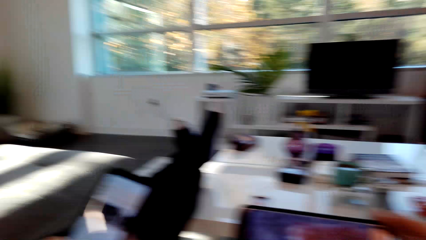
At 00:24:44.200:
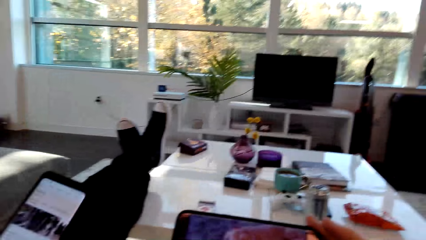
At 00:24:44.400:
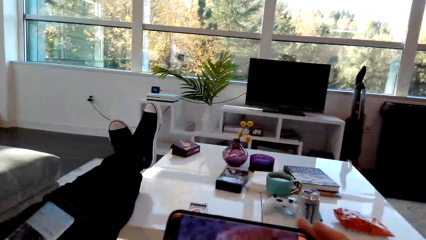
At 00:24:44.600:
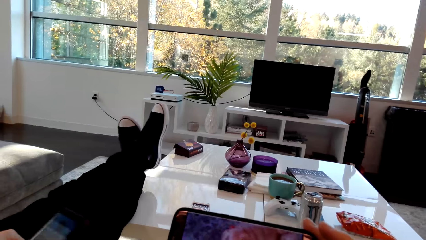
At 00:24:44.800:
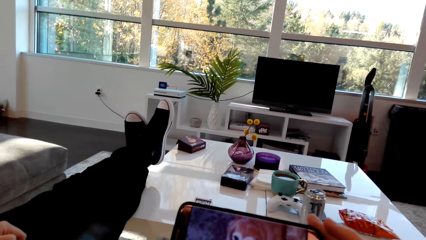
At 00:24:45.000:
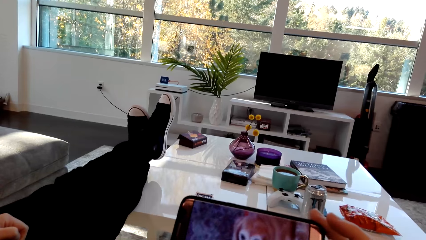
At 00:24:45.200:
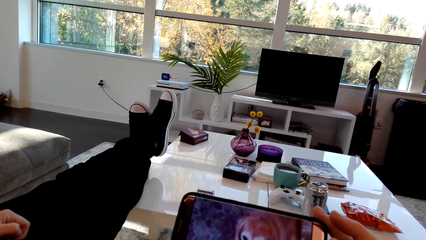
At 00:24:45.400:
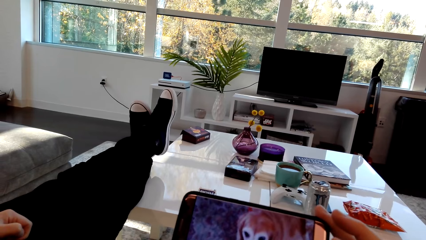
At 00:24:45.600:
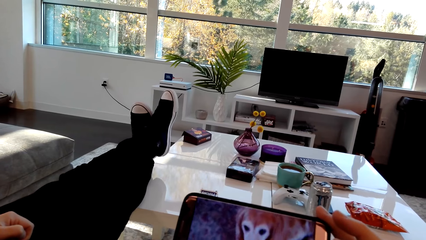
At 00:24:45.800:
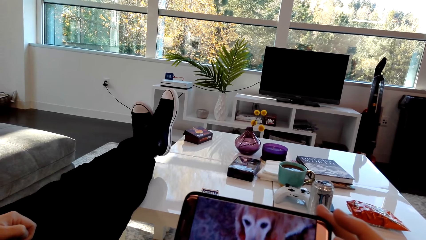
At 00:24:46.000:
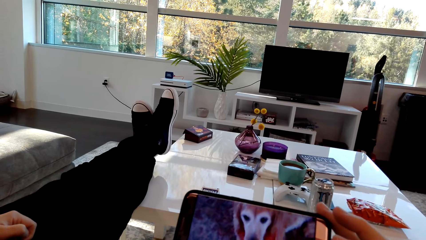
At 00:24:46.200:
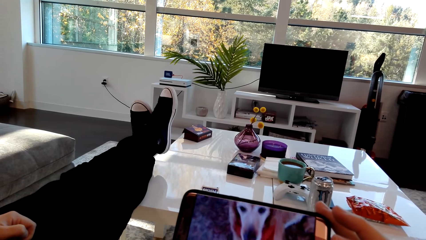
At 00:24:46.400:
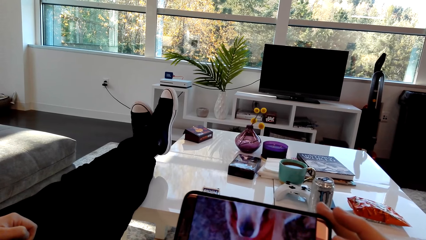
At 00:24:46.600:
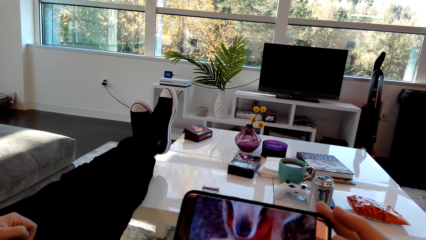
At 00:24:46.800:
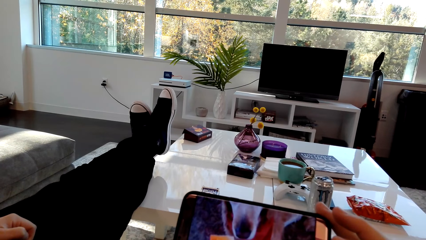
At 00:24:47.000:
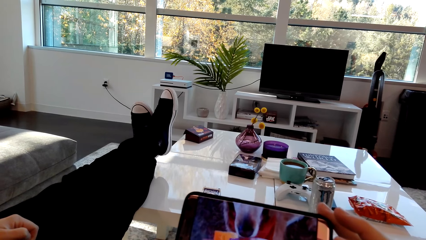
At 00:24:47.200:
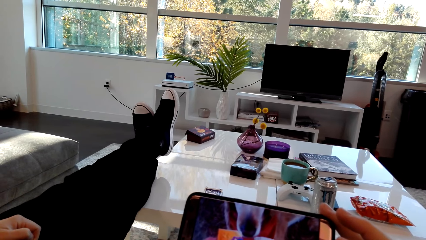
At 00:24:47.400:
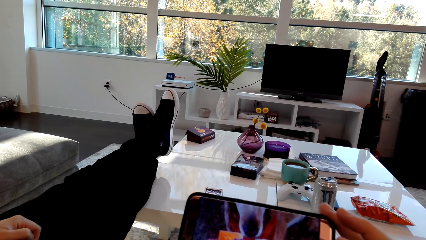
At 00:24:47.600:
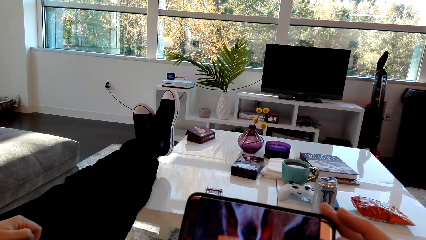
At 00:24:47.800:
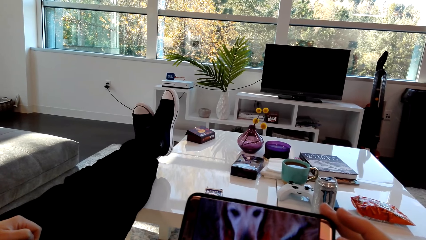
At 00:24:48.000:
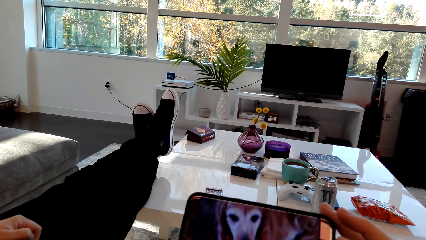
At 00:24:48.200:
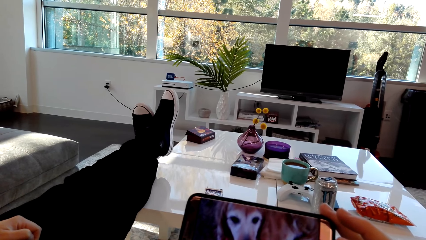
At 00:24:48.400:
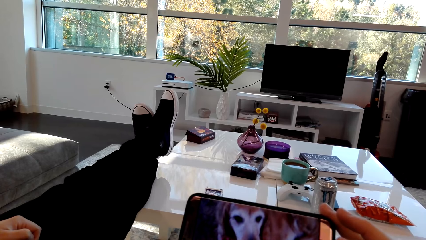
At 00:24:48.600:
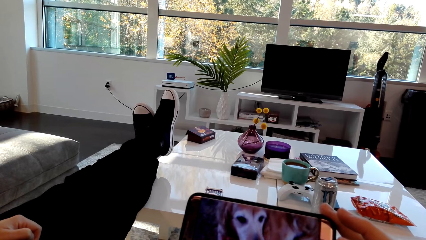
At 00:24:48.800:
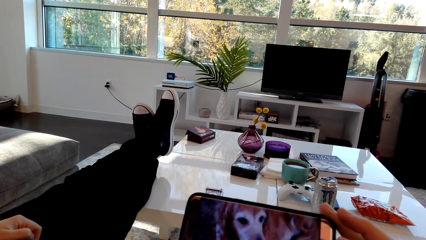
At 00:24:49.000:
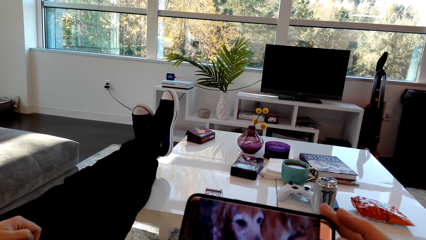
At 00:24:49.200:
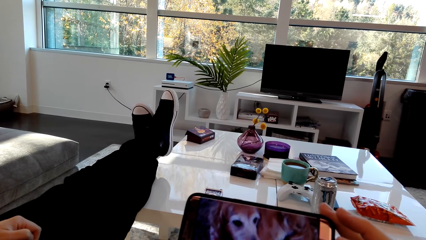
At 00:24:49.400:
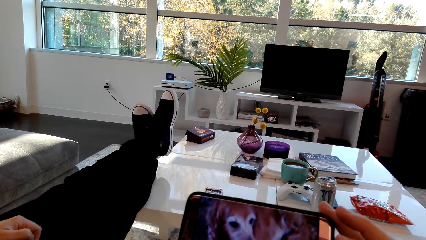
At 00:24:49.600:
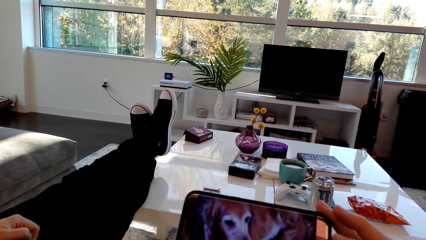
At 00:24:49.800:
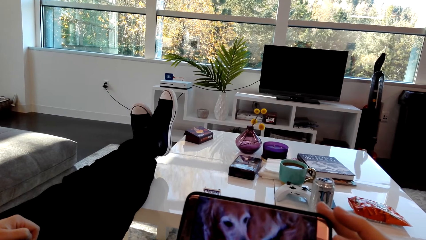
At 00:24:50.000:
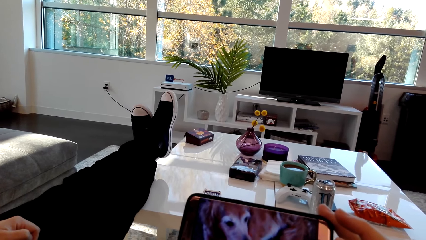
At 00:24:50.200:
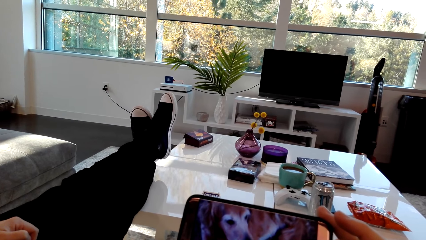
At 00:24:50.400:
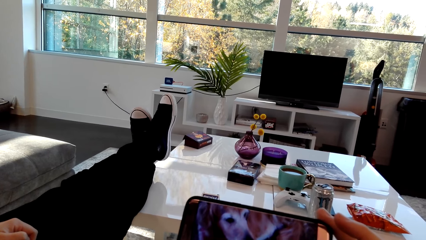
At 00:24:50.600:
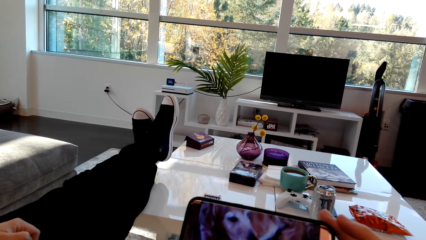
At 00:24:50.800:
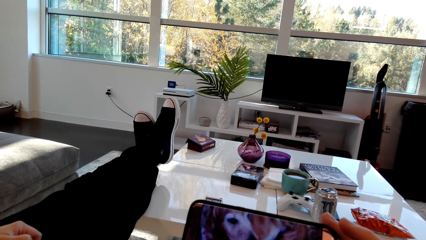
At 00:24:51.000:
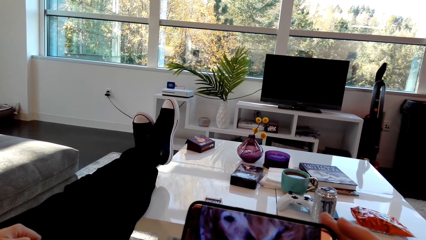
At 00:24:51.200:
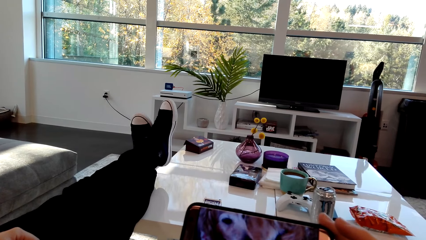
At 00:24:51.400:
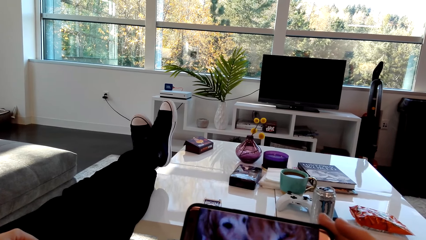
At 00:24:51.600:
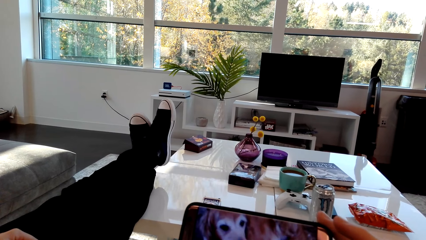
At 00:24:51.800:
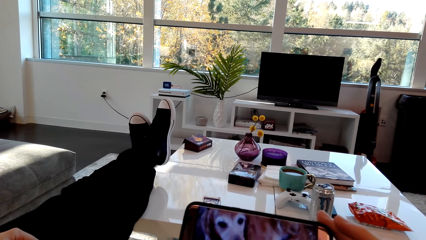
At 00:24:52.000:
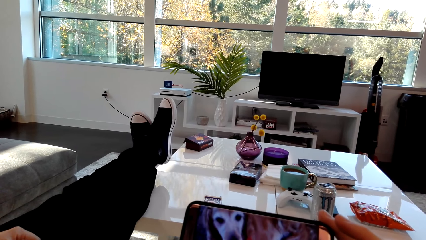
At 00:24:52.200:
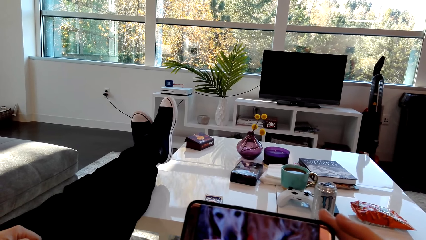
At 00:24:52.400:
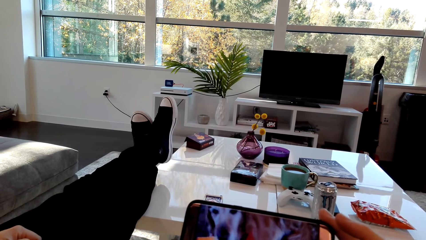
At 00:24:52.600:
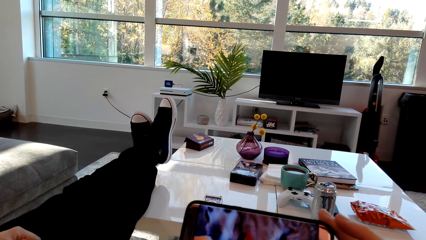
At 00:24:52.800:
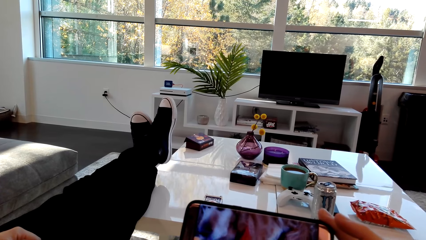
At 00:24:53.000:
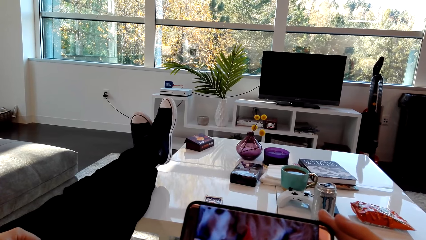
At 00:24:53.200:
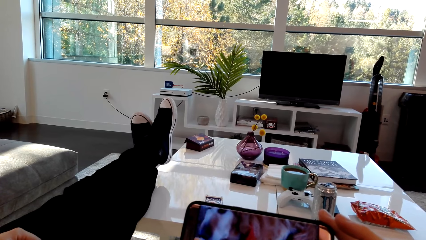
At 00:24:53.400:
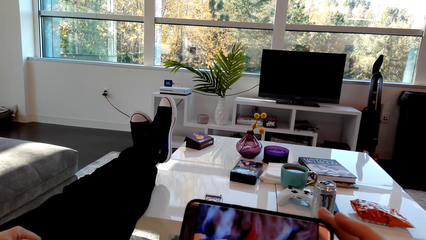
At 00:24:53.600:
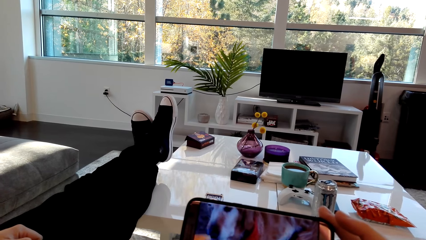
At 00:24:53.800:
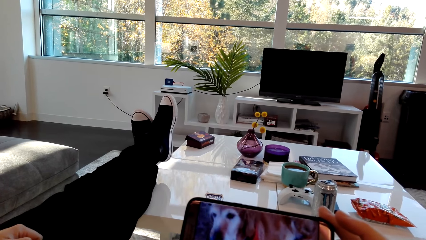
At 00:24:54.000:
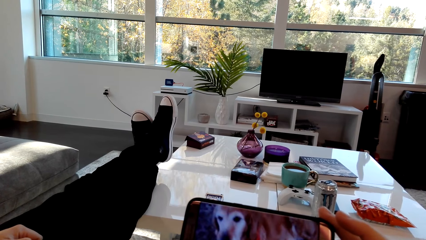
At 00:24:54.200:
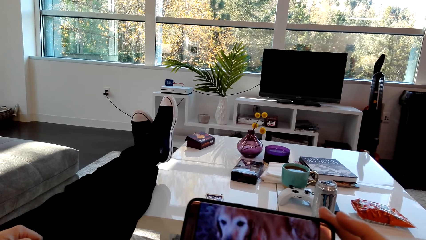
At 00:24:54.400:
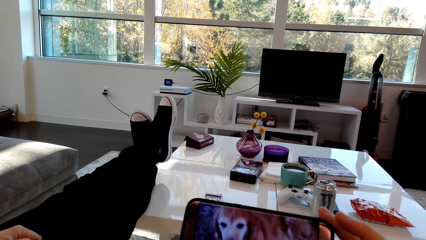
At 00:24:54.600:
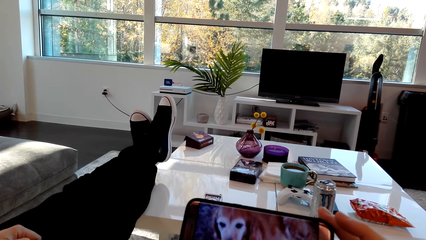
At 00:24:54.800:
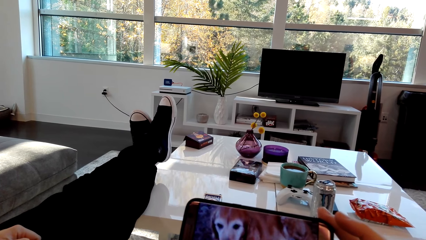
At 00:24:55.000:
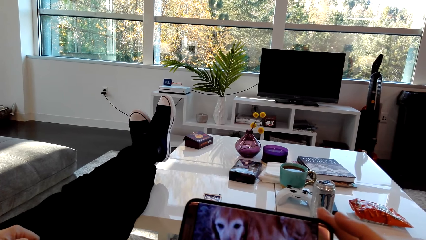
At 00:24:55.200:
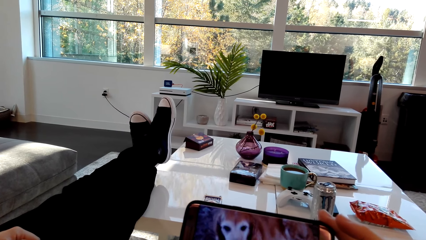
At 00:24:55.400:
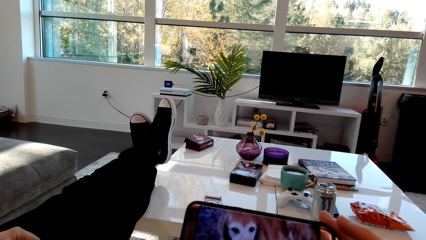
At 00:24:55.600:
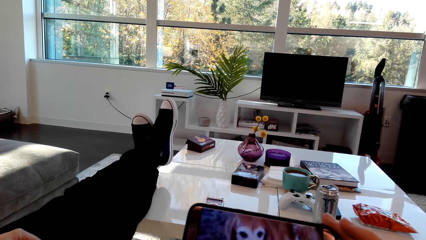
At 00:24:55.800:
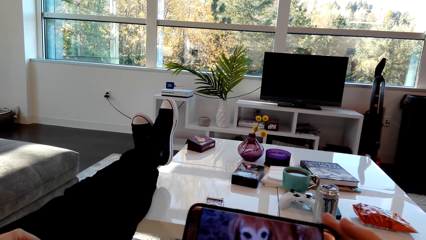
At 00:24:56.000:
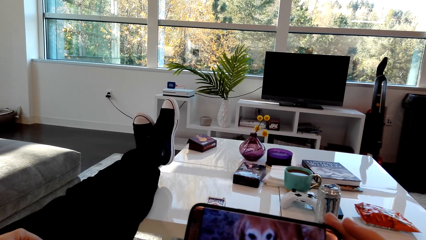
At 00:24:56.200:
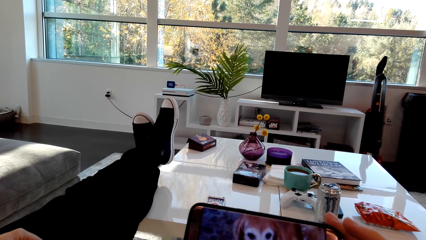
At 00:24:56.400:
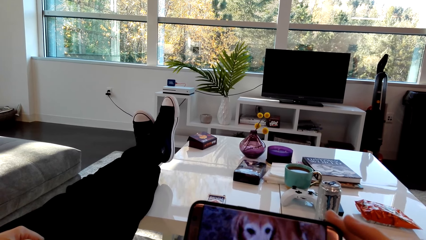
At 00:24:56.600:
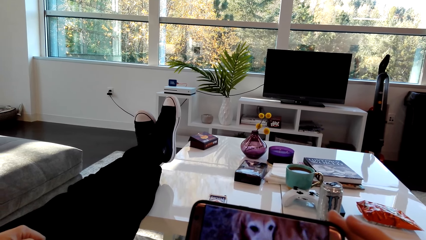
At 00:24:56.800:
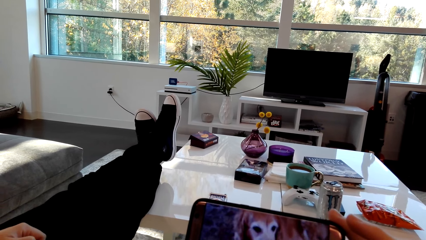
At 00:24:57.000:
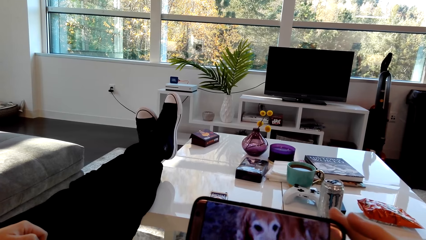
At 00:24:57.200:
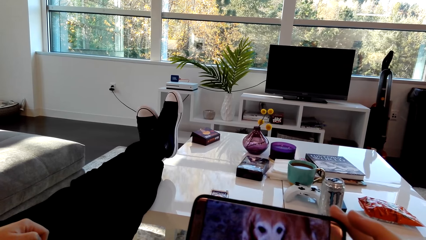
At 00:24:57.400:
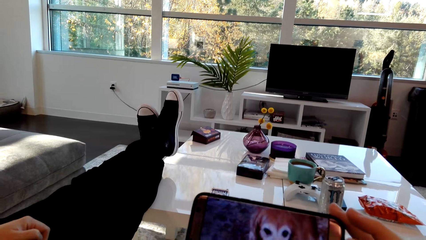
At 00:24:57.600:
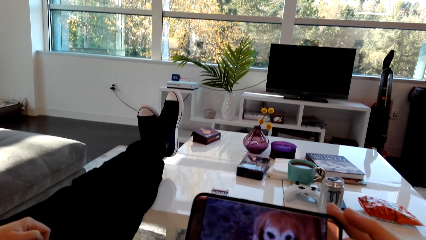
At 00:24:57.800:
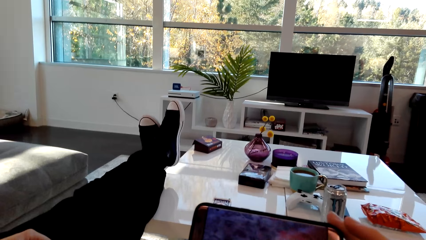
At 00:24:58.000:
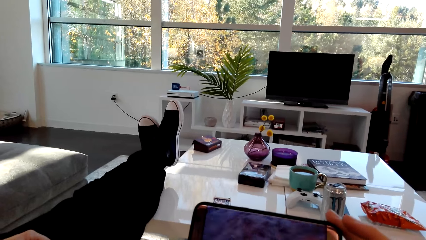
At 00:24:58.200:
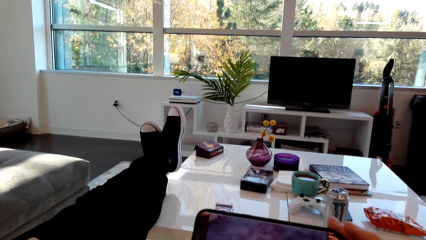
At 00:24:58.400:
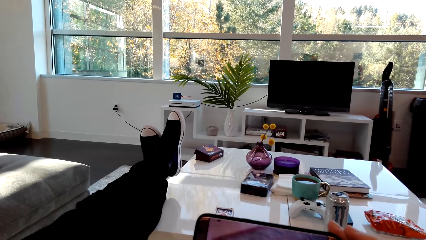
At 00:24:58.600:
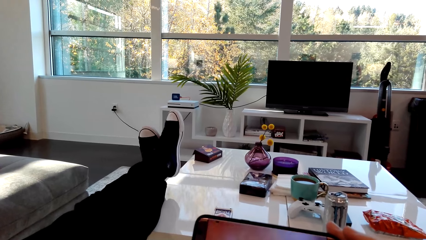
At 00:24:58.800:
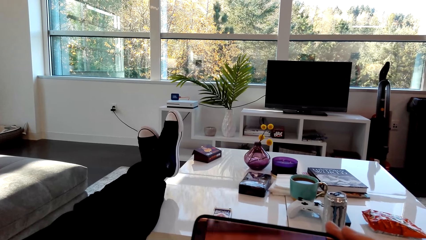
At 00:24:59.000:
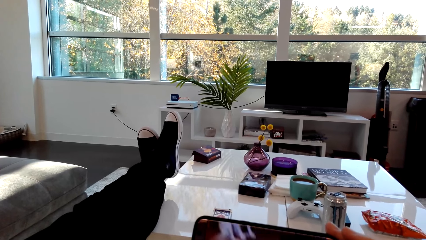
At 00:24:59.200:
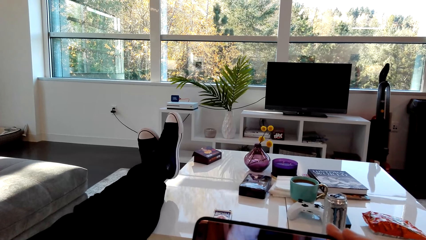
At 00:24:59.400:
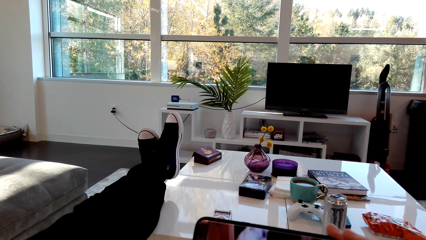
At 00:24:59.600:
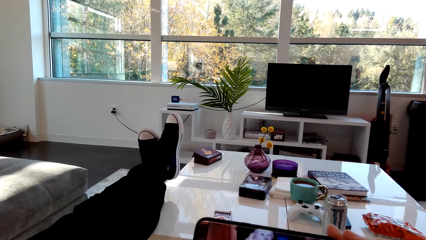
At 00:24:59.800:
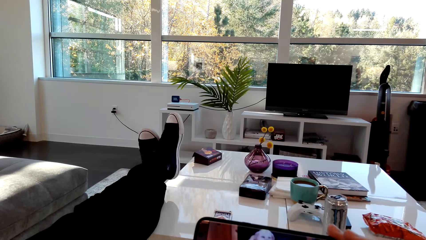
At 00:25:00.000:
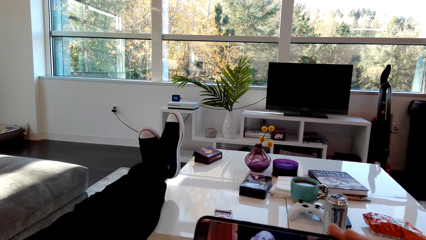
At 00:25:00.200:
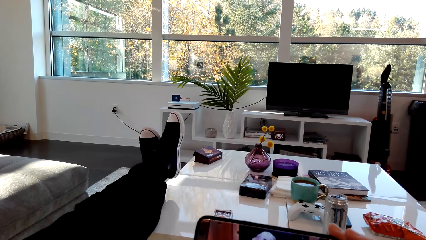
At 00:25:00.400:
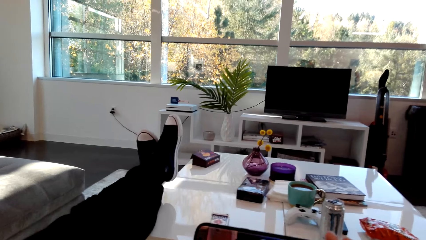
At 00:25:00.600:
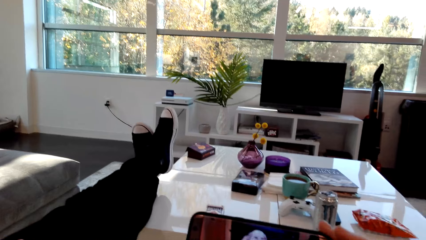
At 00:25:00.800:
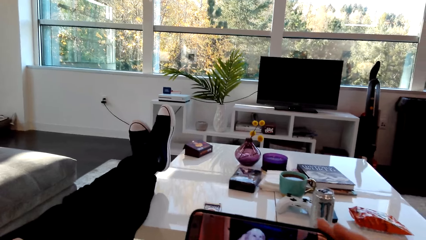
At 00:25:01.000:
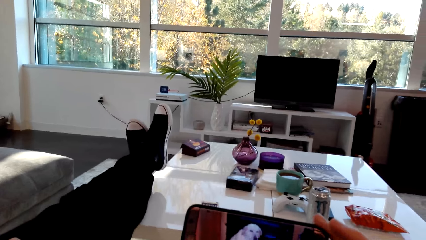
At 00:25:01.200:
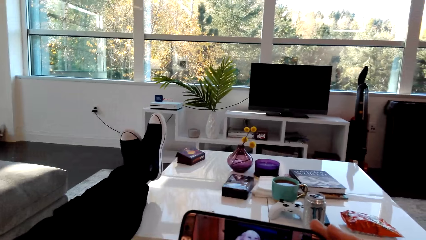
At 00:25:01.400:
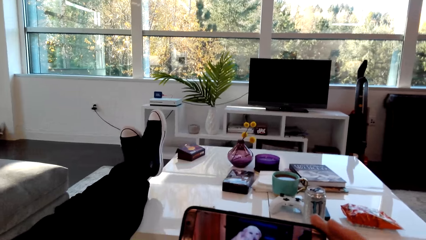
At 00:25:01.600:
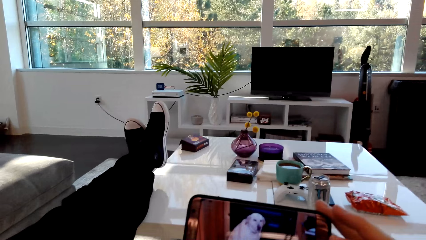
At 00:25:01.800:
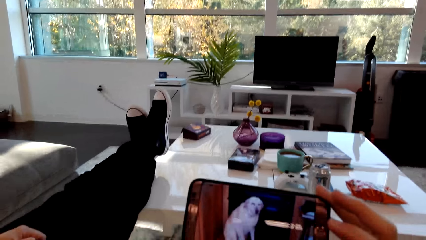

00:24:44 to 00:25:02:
The camera wearer watches a video on a phone. They dialog with a person. They watch a video on the phone.
